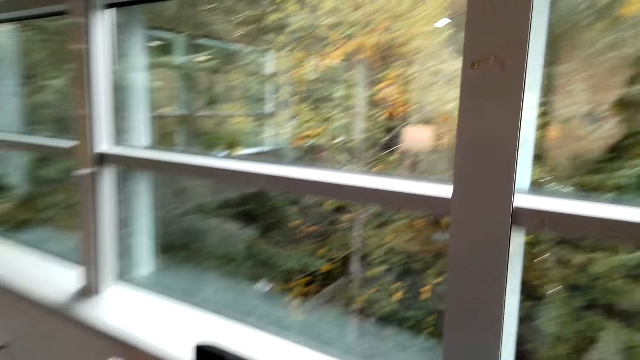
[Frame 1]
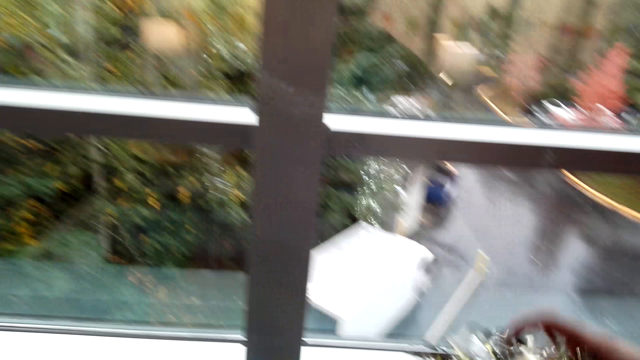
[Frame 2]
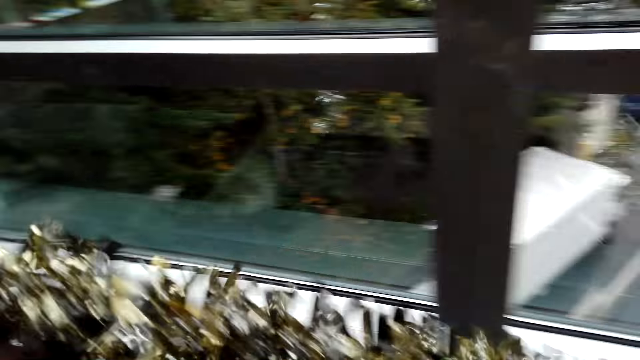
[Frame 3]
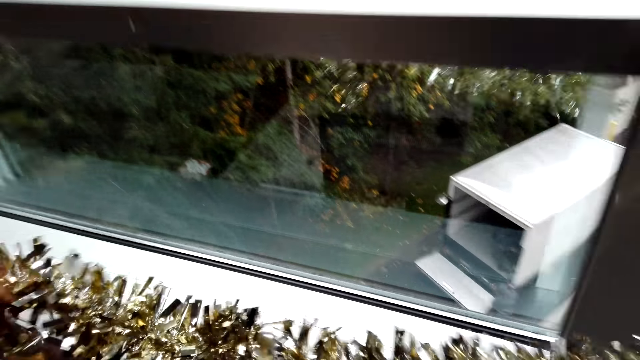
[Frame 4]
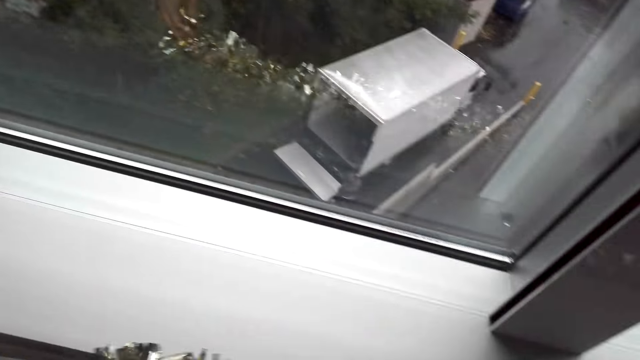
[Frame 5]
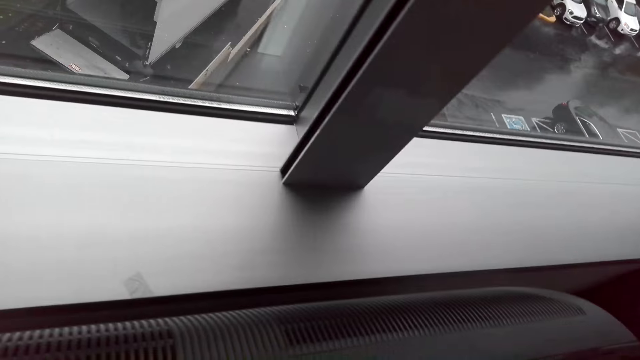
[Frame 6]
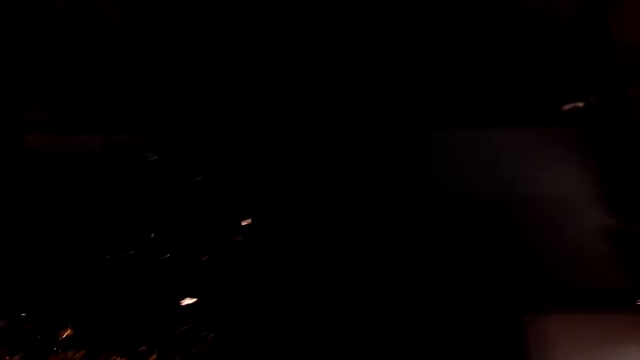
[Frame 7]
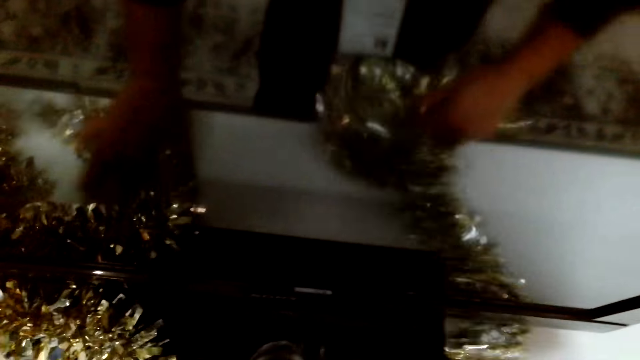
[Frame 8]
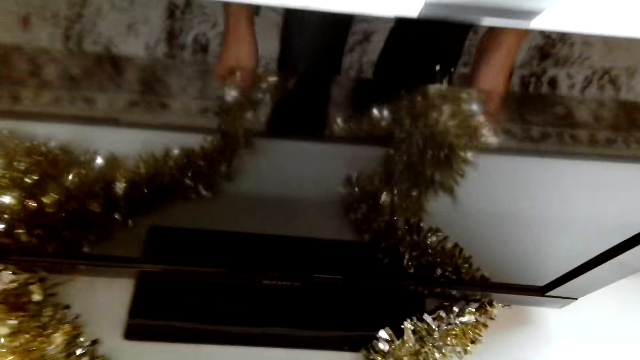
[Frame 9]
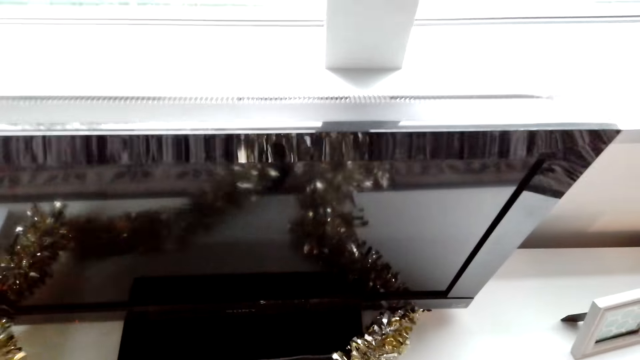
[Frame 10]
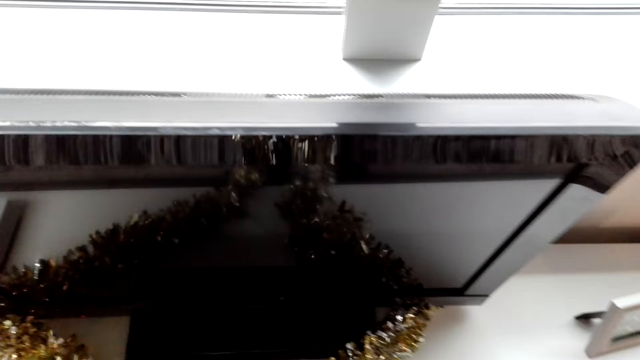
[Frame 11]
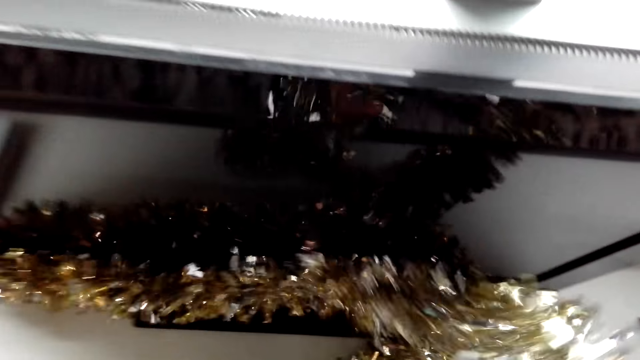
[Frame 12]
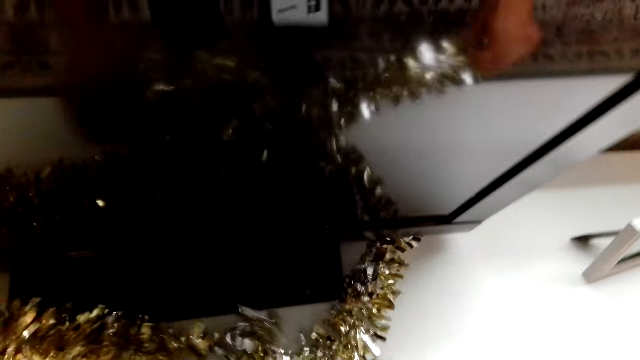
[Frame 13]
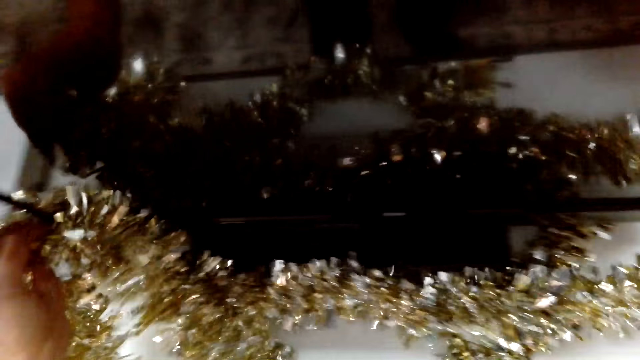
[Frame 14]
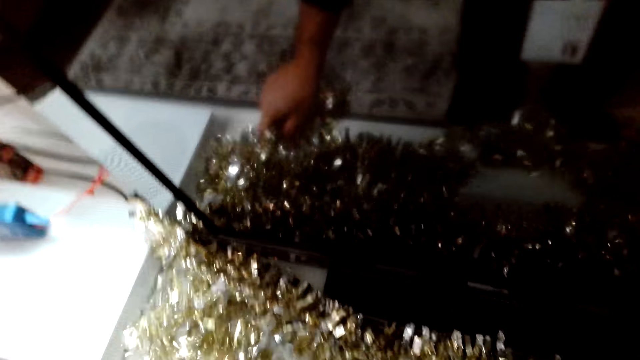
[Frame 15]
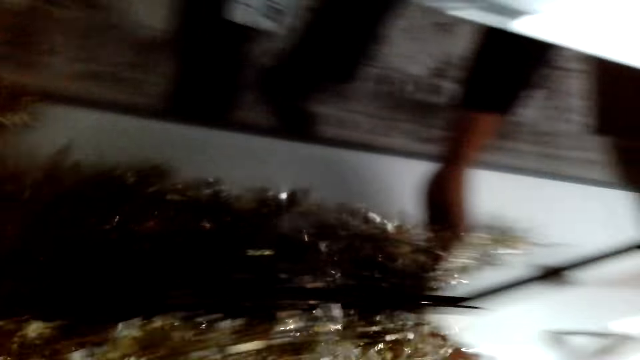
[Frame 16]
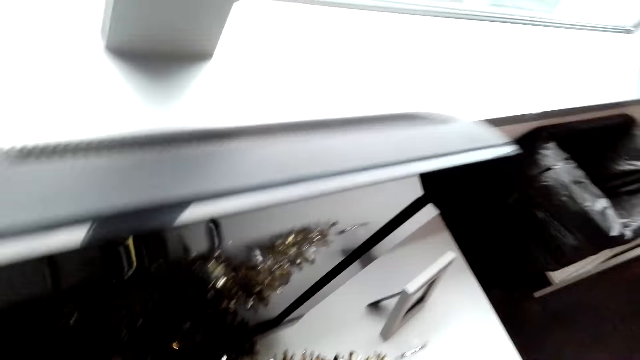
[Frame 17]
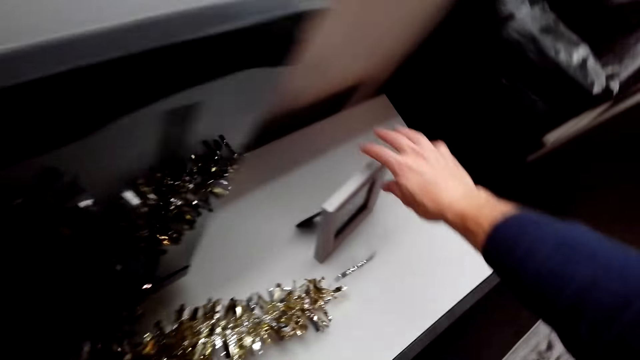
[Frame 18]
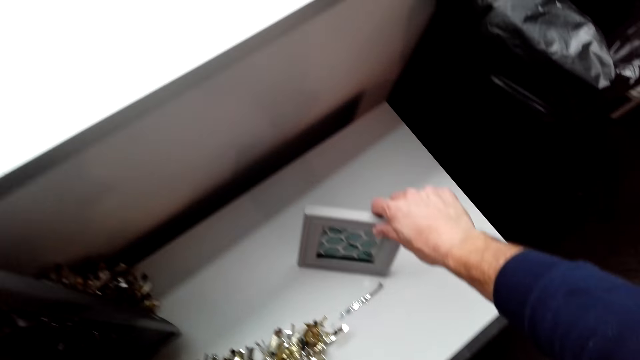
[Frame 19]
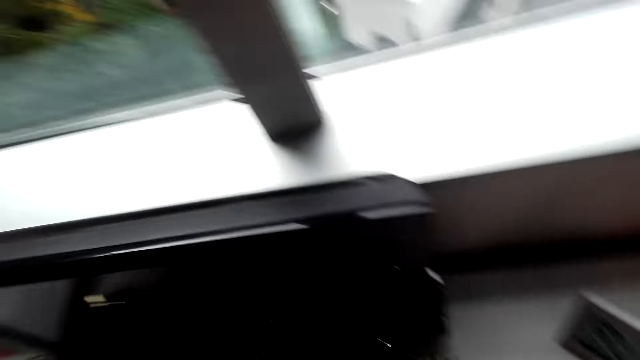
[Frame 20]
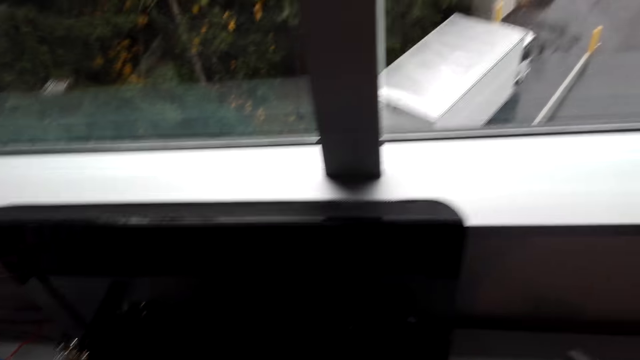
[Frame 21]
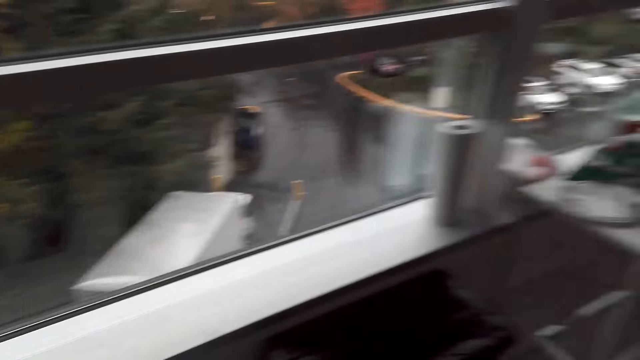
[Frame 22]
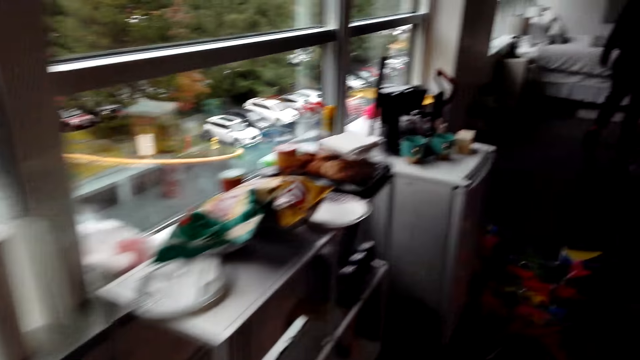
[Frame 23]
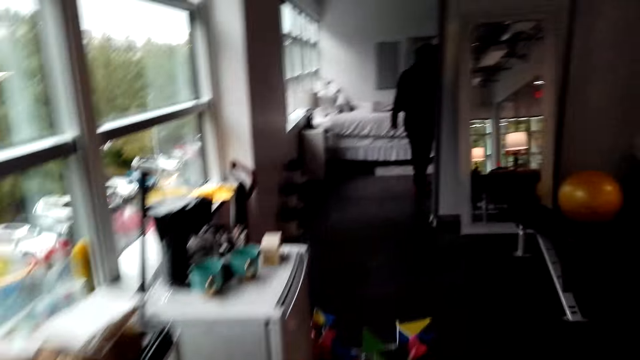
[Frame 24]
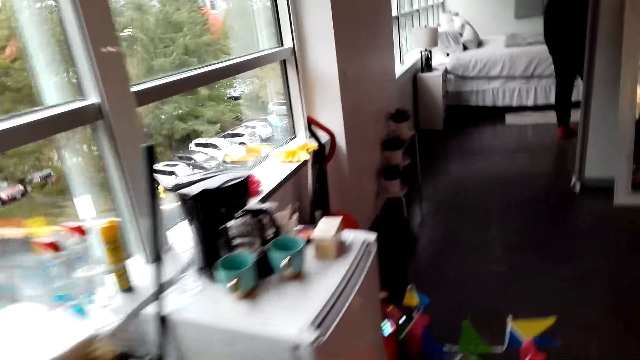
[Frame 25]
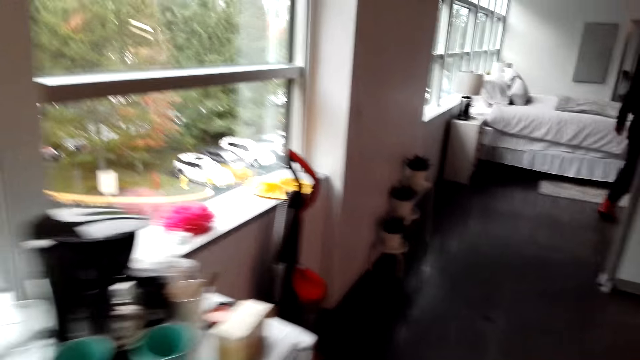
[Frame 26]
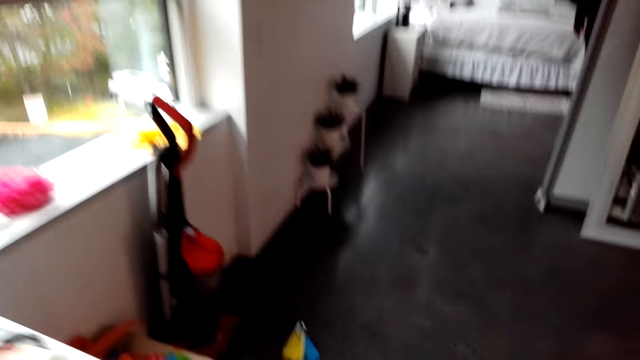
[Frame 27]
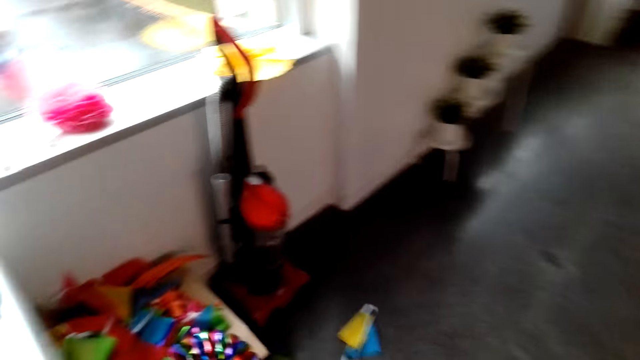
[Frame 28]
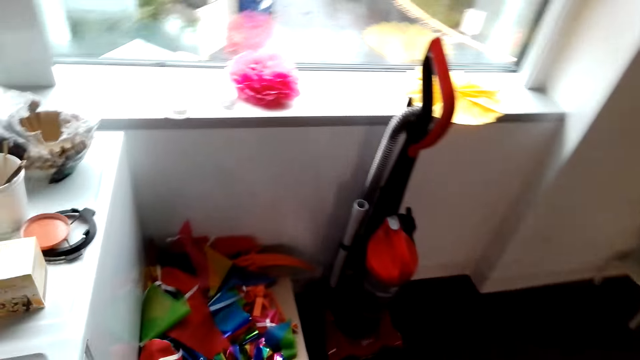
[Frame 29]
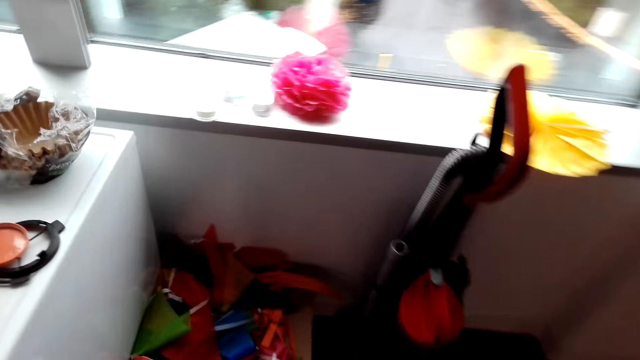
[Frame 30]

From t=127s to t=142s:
The camera wearer puts the lei on the table. They roll the plastic flowers on the television. They move a photo frame on the table. They look around the hotel. They walk around the hotel.

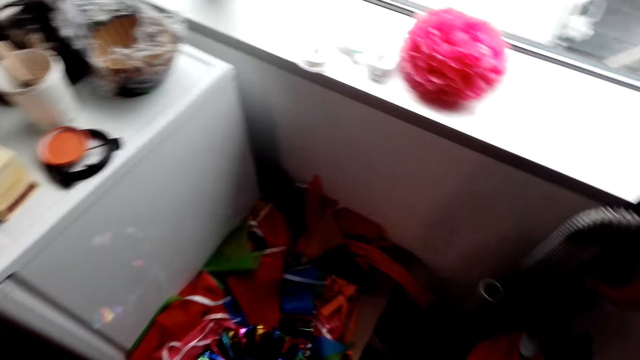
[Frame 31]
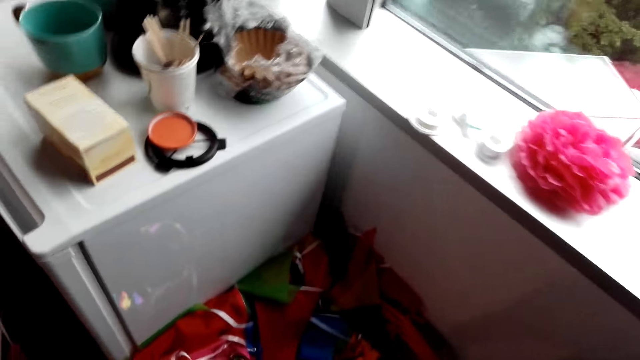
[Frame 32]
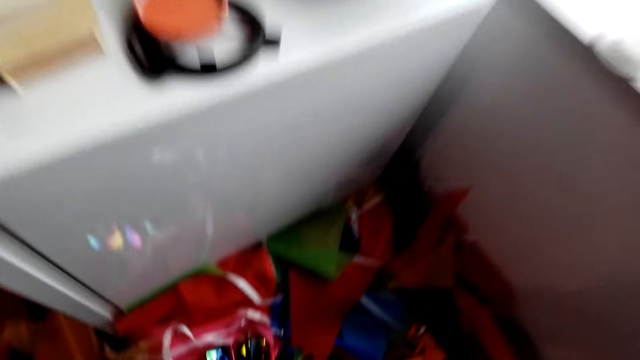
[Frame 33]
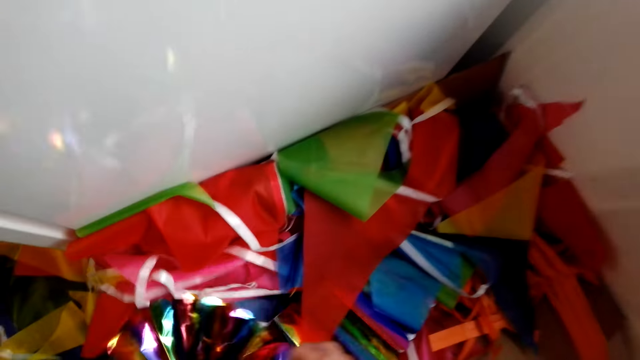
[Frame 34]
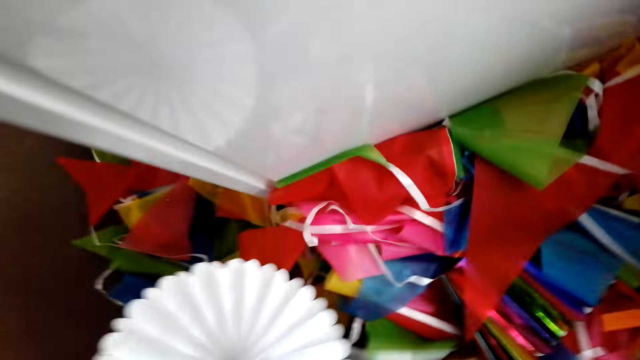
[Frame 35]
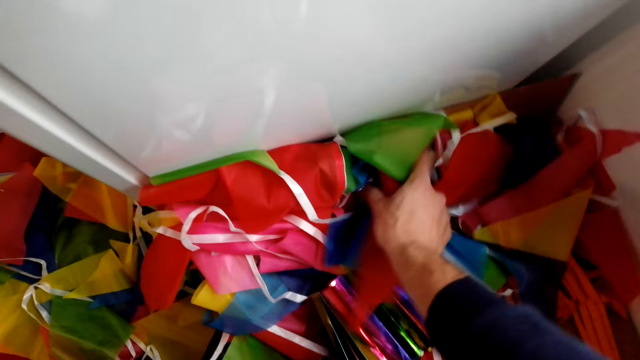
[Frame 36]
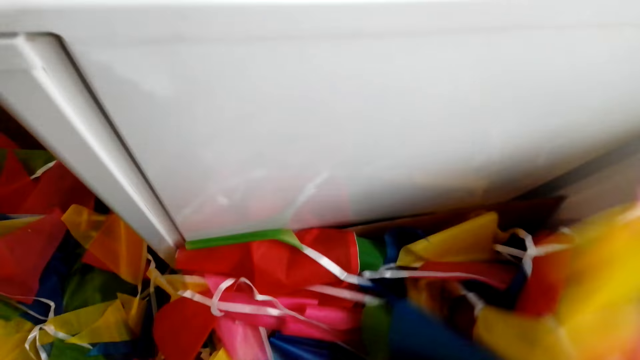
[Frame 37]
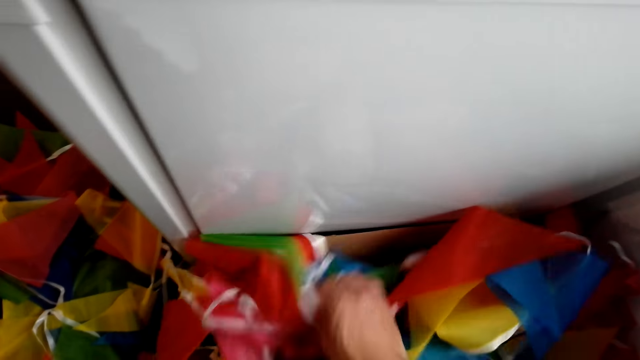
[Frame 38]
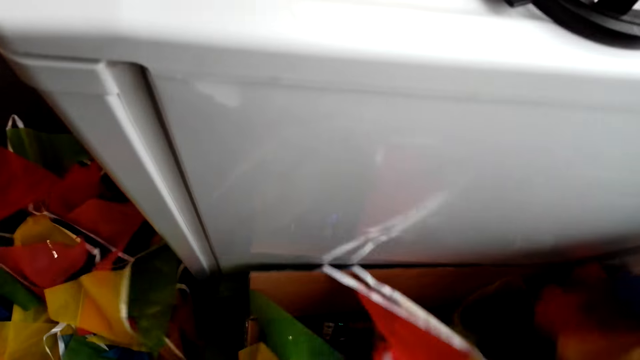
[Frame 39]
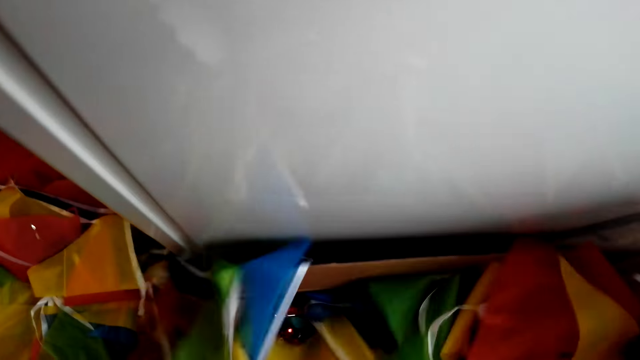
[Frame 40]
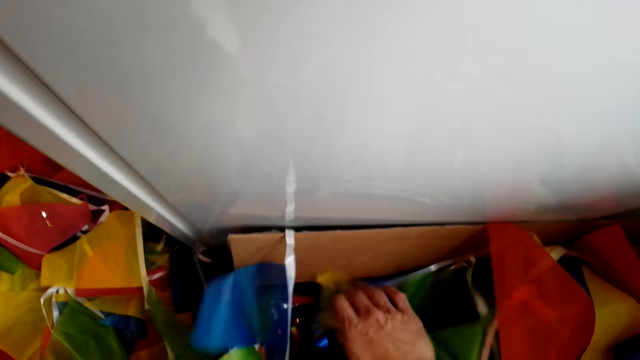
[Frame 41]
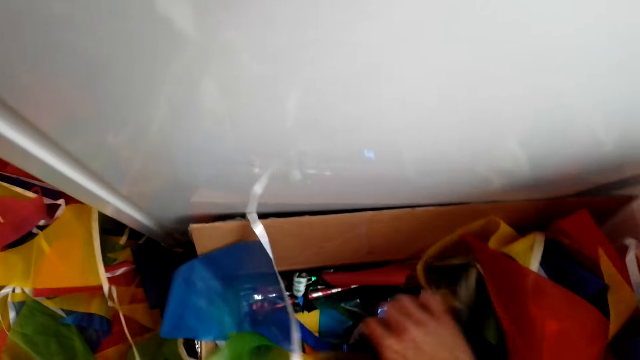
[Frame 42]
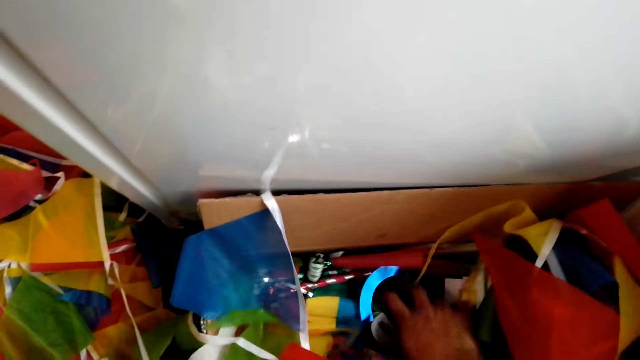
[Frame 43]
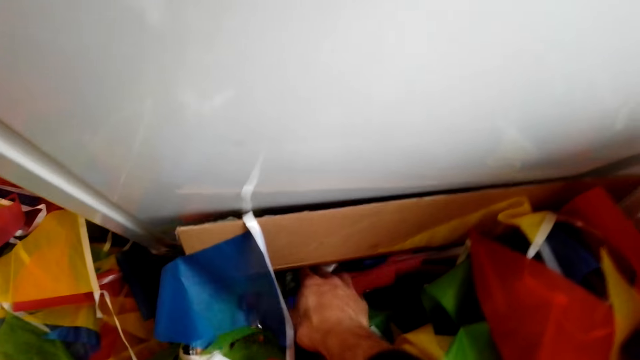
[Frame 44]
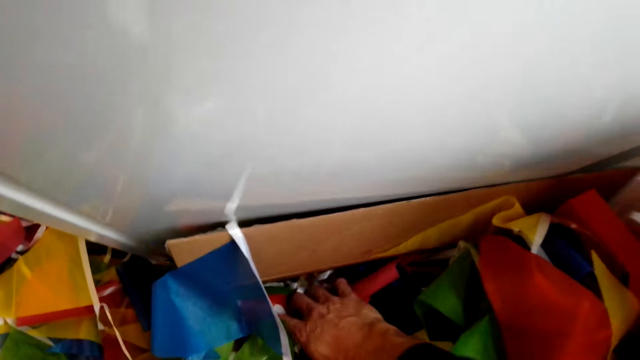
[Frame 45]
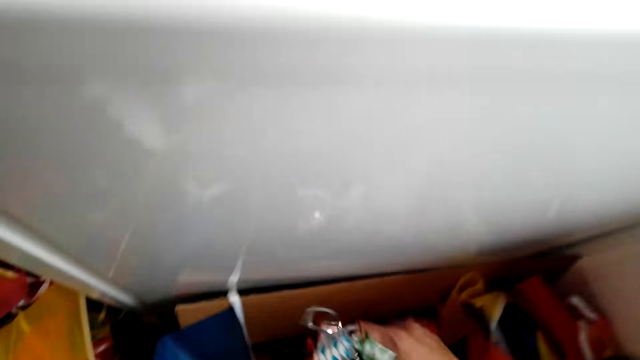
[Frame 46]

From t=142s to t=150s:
The camera wearer picks up the plastic flower. They move the pennant banner flags in the box.
